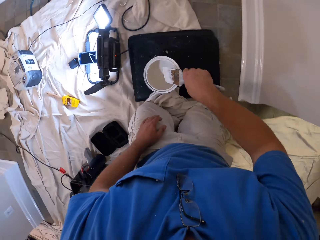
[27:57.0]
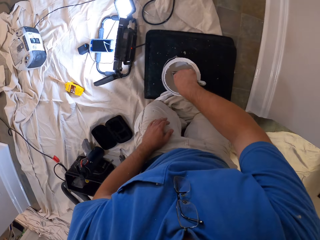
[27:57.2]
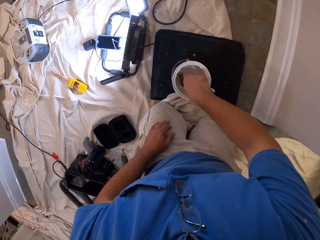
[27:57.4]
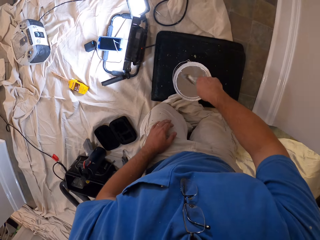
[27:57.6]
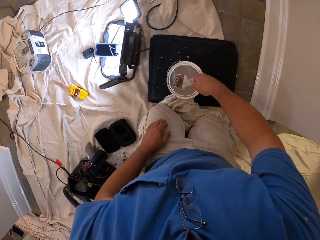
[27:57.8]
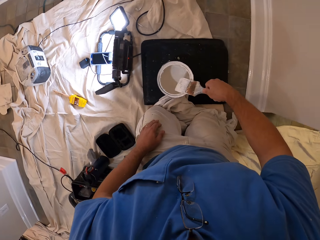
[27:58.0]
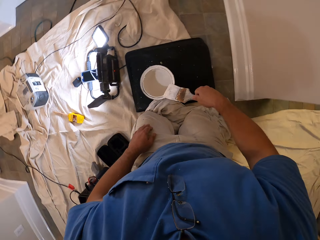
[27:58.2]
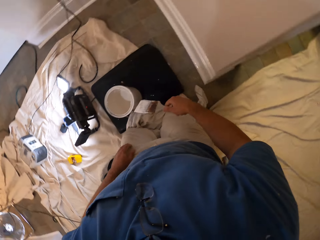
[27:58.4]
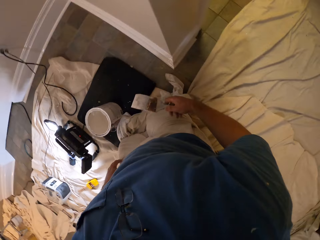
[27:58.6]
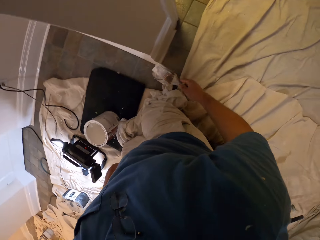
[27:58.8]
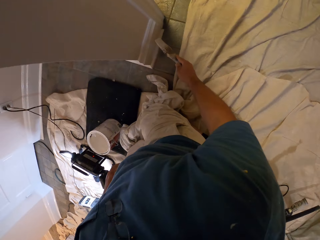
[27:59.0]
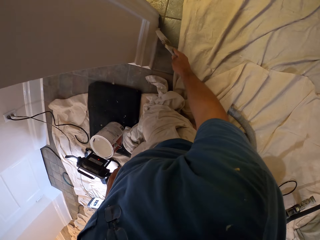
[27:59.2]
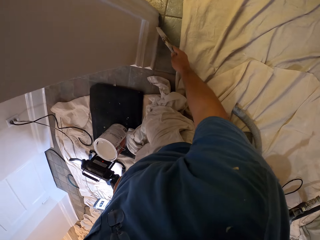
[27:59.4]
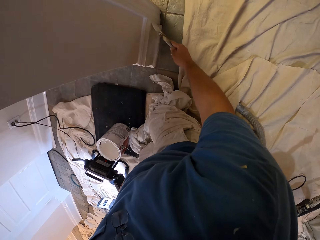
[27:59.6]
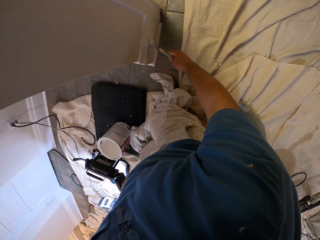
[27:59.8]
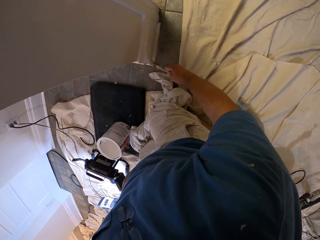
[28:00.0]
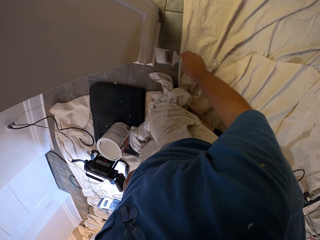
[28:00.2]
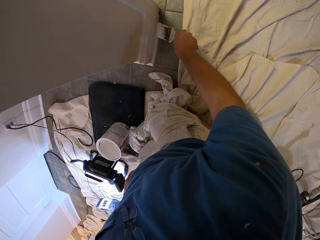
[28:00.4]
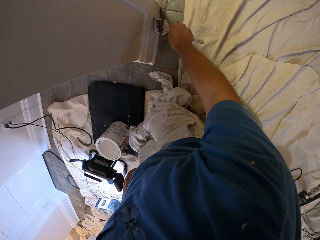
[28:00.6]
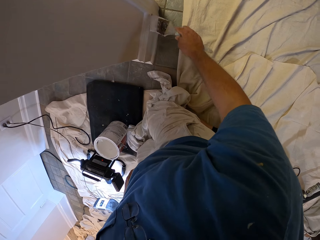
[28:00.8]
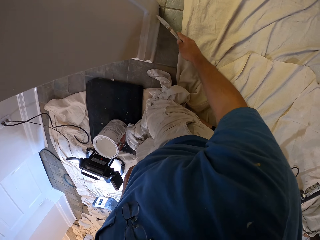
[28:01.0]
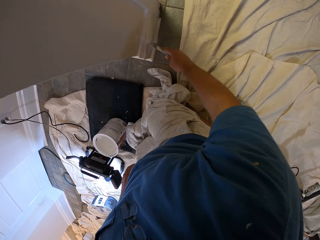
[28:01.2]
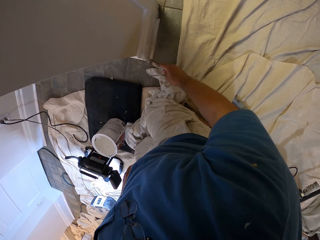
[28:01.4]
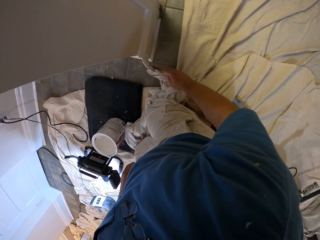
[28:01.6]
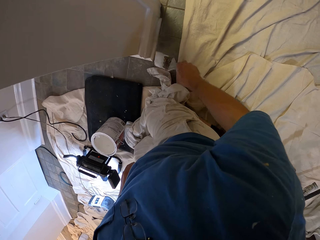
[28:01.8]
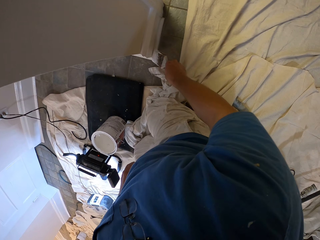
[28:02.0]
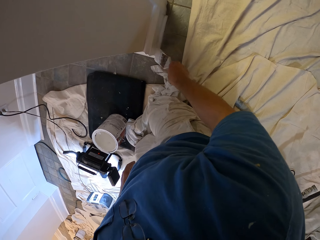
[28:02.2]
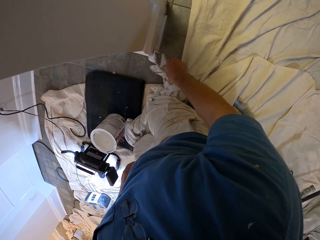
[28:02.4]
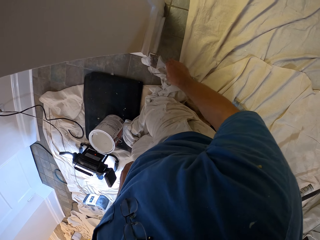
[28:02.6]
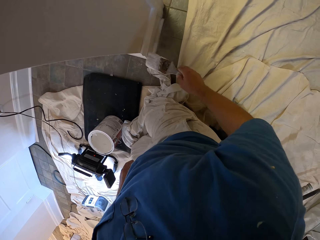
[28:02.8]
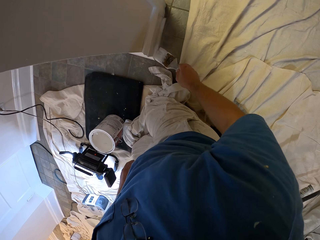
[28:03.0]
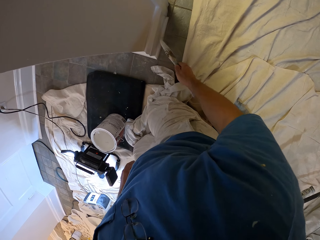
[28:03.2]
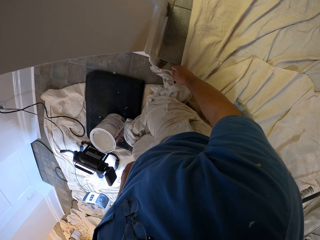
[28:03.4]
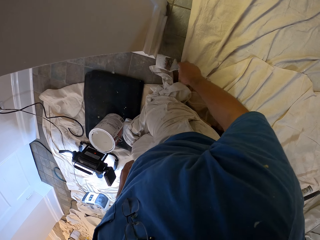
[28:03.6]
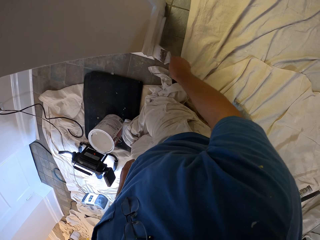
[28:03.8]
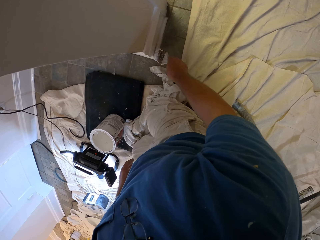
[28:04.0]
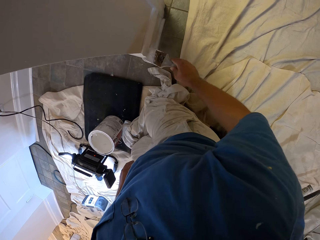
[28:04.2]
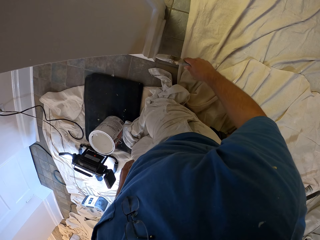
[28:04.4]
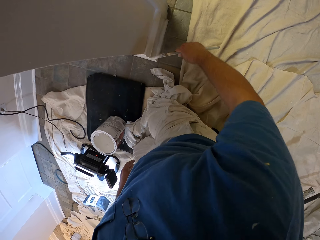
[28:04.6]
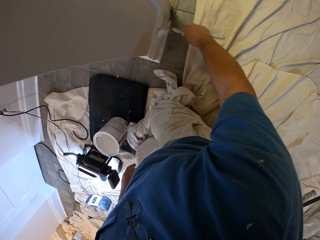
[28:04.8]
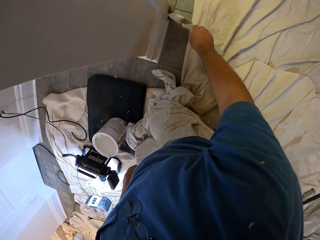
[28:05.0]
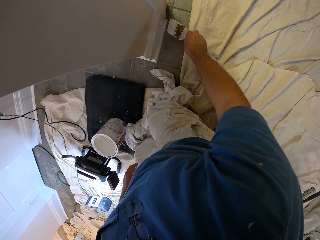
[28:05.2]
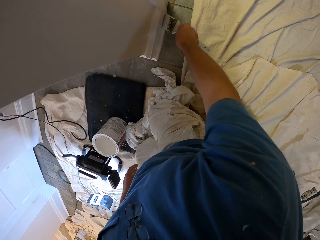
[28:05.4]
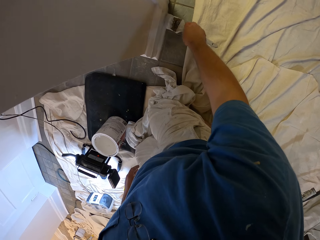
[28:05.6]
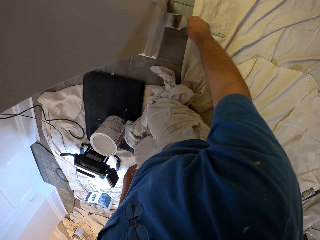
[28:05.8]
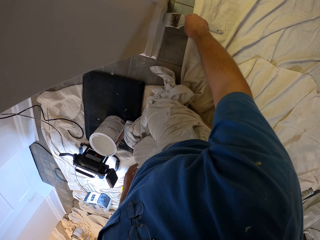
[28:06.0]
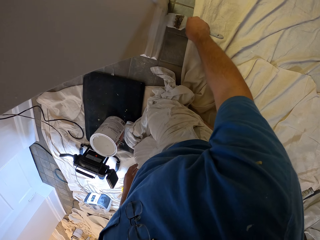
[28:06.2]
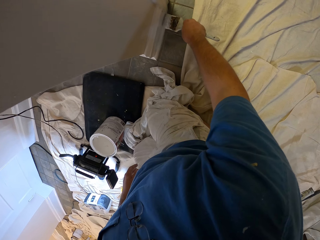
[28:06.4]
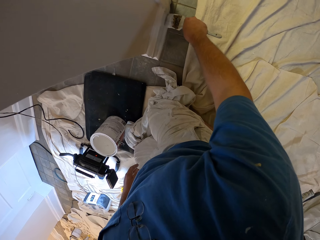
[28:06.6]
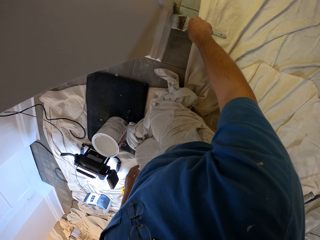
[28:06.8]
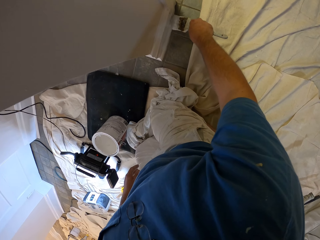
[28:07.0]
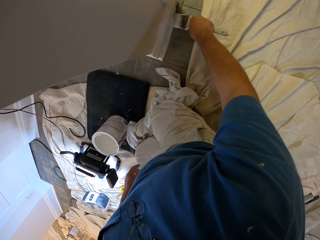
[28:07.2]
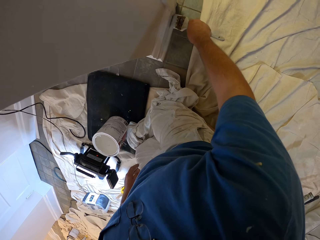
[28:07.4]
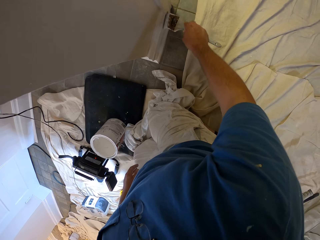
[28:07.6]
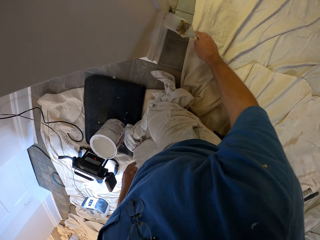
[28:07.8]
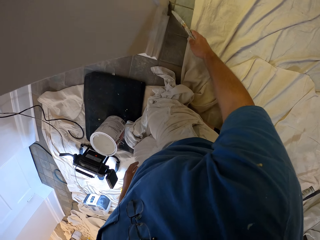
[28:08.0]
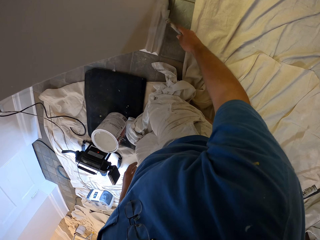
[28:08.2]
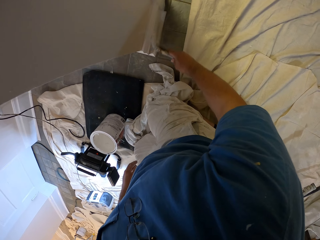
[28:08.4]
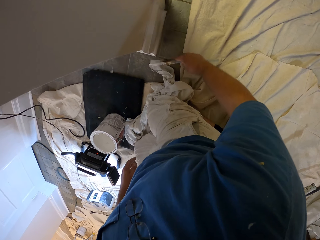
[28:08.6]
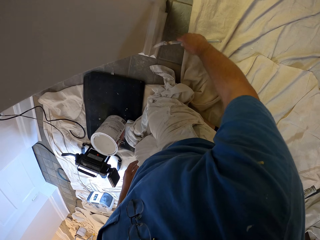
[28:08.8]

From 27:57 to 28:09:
The camera wearer dips the paint brush in the paint tin. They paint the baseboard using the paint brush.

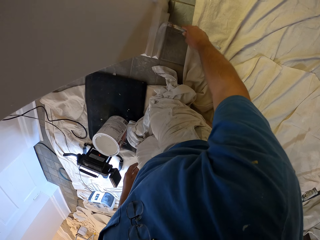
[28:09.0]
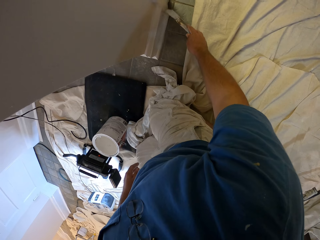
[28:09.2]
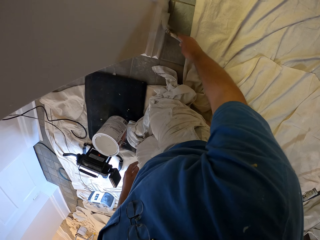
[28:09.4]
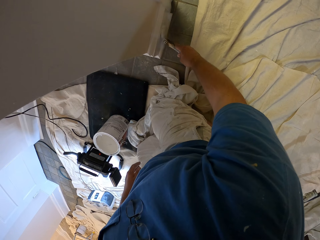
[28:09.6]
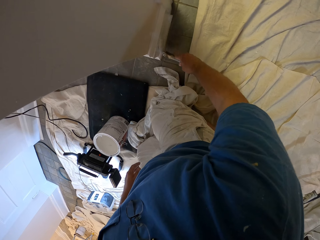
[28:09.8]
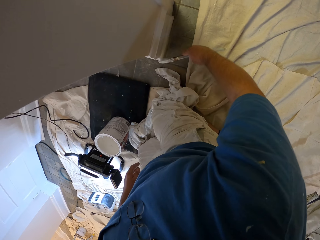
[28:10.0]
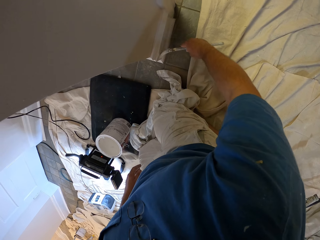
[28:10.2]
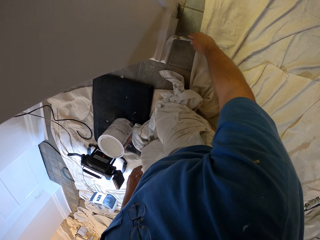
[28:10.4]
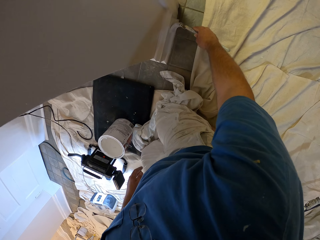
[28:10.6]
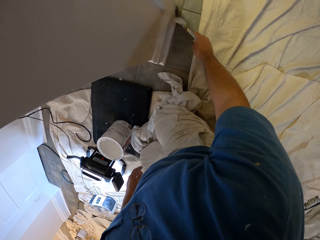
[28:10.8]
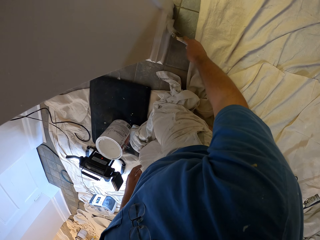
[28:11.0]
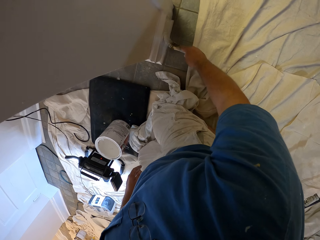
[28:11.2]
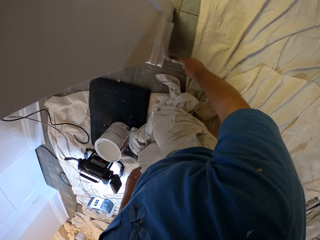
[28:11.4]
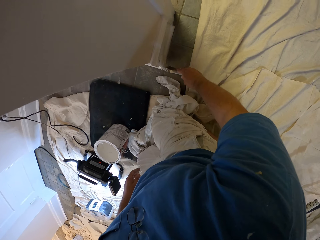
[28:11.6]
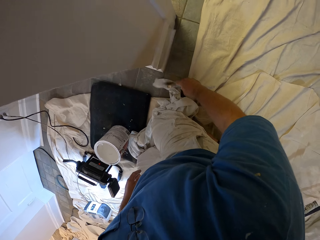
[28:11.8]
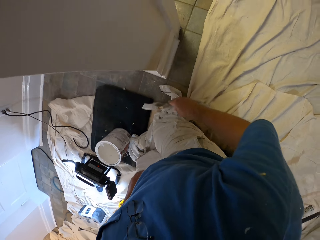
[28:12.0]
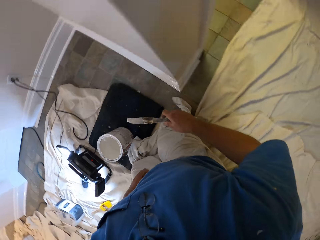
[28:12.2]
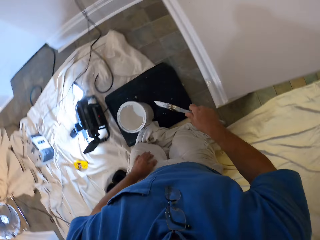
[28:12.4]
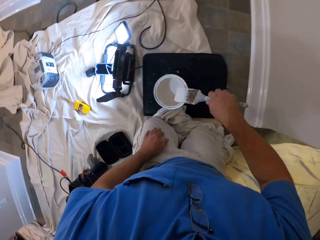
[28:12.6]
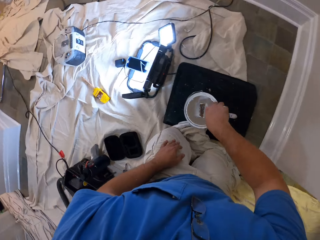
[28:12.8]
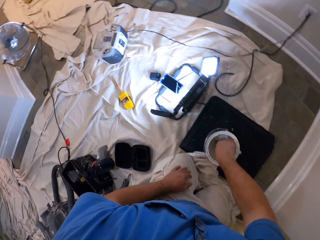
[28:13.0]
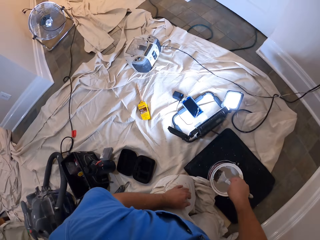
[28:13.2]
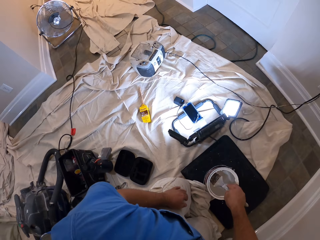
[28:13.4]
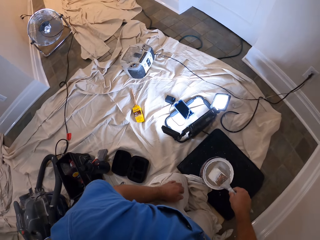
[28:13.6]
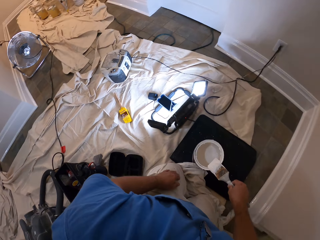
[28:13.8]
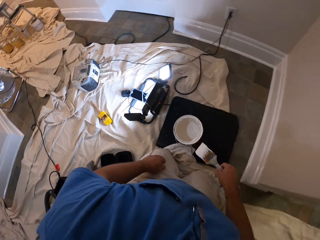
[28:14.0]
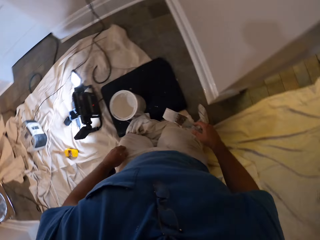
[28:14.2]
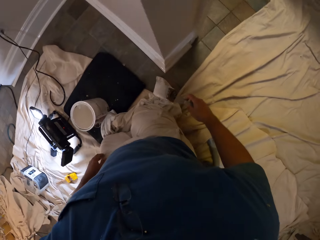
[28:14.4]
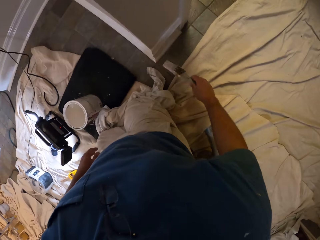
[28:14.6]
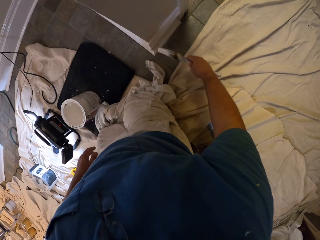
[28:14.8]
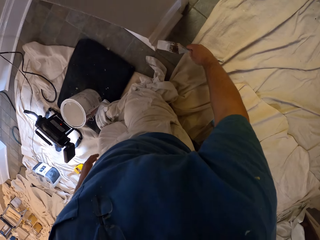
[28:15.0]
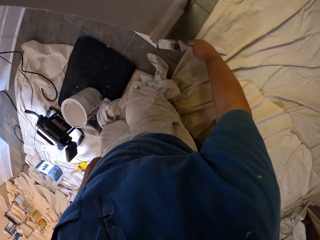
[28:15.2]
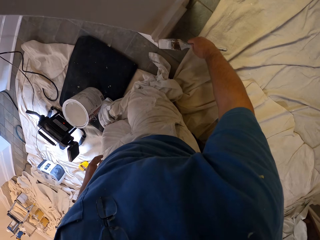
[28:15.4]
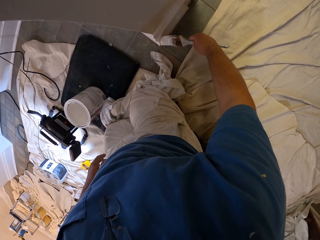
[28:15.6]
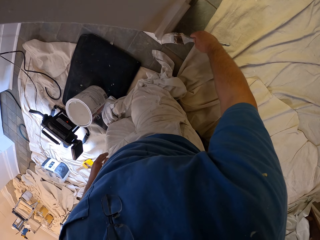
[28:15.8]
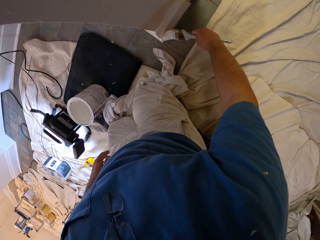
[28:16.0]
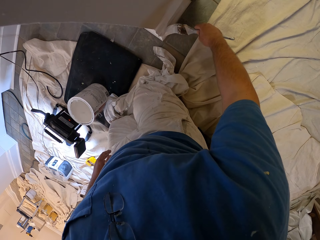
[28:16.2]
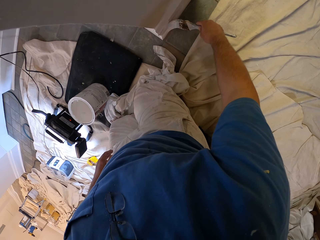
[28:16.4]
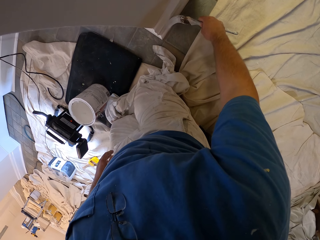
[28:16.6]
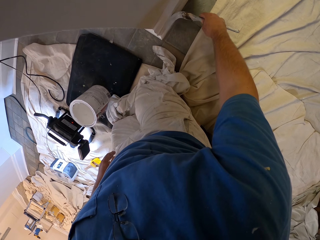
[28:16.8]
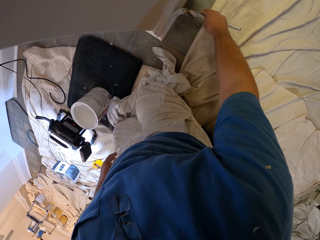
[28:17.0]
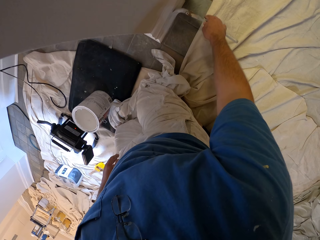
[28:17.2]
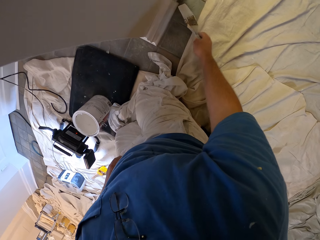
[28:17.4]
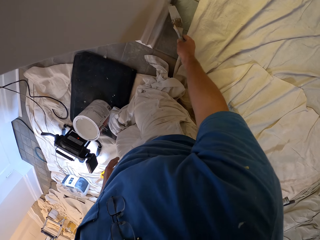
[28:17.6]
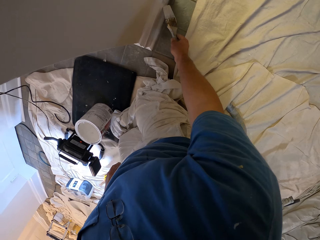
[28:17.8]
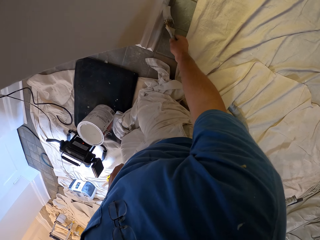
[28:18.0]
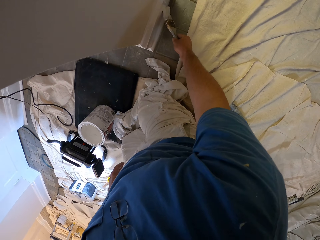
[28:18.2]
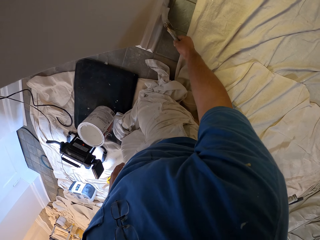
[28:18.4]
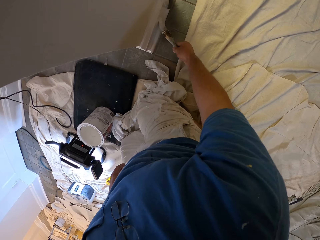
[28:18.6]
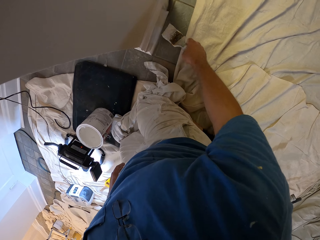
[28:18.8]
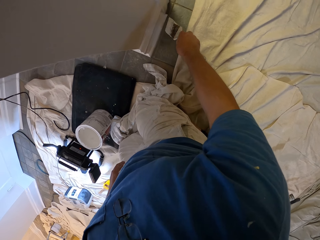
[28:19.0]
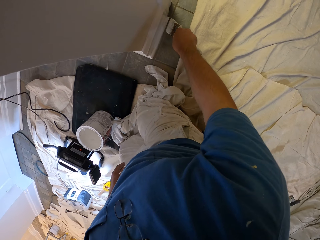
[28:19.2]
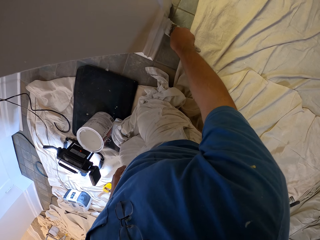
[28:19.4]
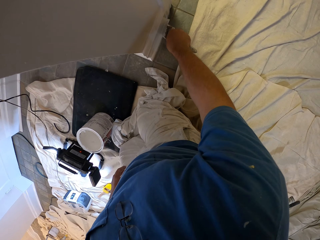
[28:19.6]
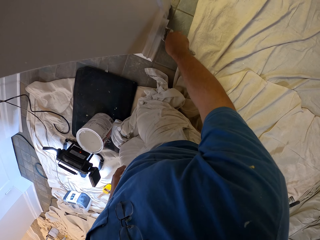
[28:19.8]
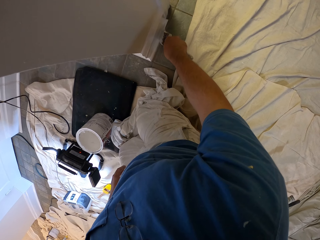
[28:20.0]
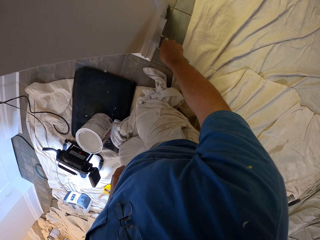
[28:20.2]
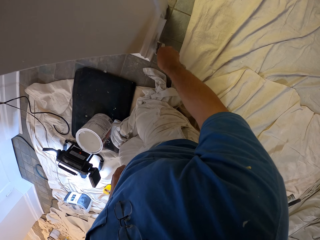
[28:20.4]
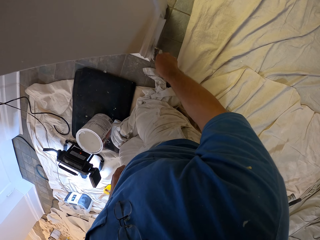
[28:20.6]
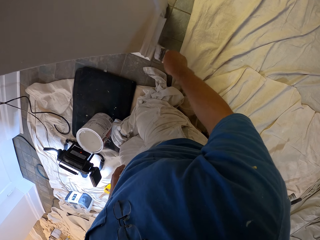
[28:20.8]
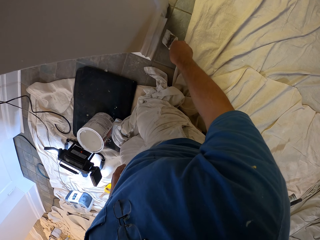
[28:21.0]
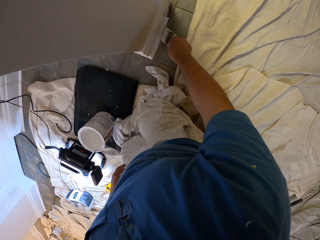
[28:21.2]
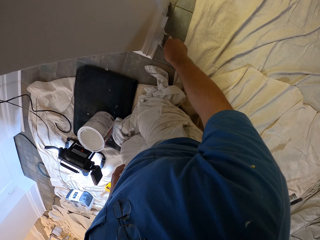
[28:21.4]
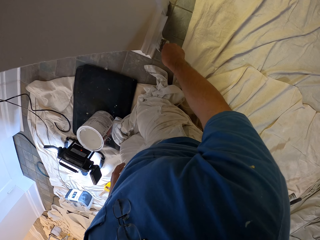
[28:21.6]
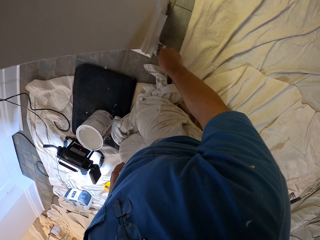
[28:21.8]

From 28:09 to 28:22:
The camera wearer dips the paint brush in the paint tin. They paint the base board using the paint brush.
